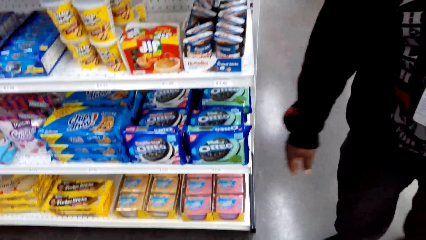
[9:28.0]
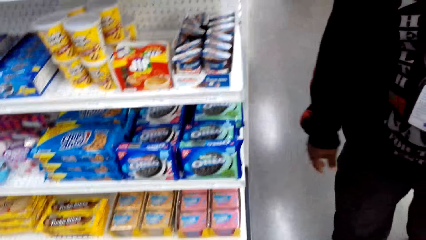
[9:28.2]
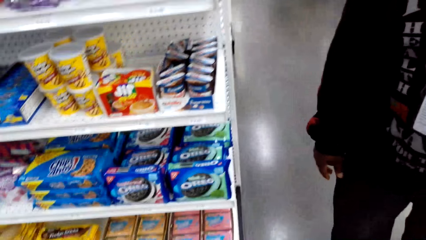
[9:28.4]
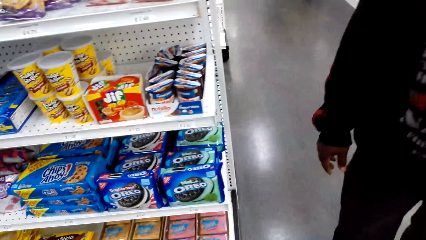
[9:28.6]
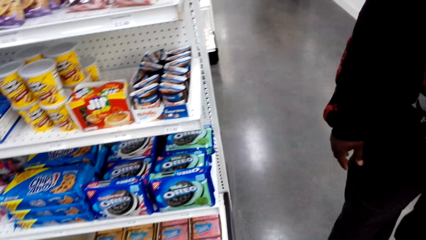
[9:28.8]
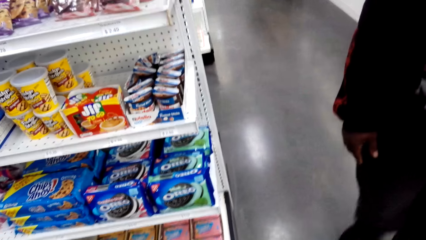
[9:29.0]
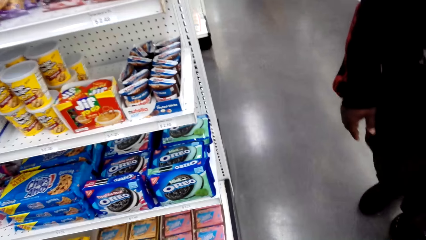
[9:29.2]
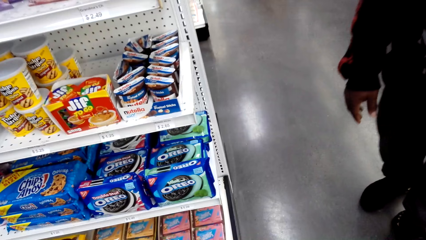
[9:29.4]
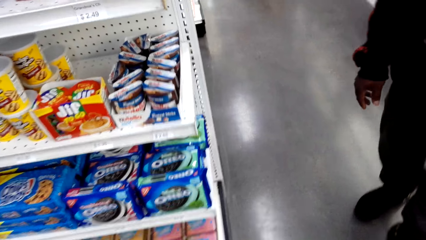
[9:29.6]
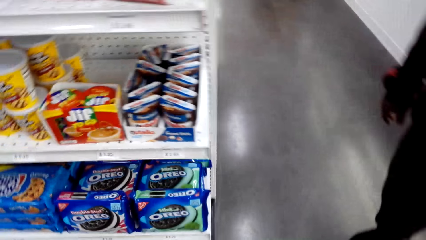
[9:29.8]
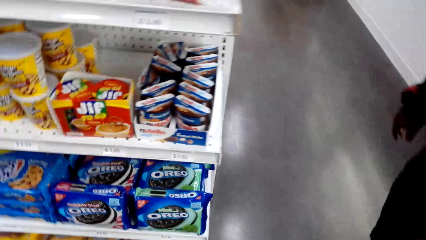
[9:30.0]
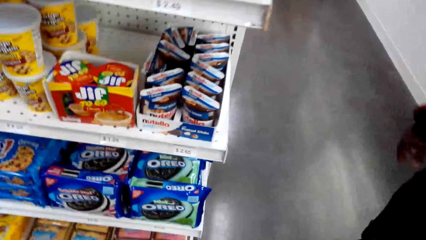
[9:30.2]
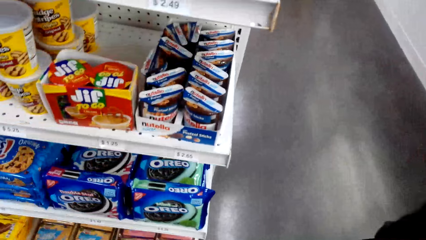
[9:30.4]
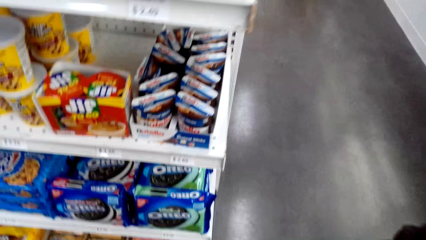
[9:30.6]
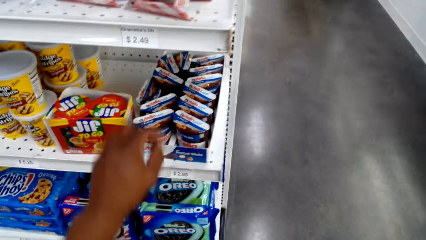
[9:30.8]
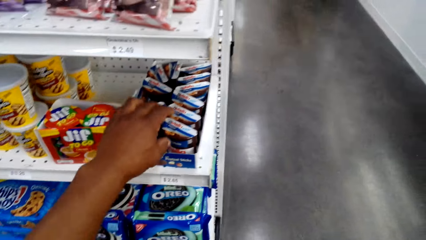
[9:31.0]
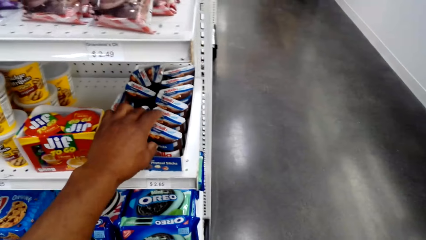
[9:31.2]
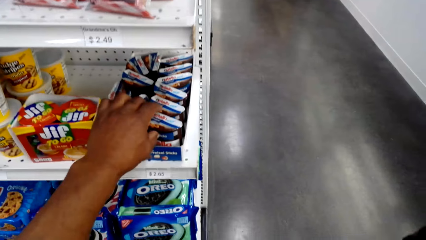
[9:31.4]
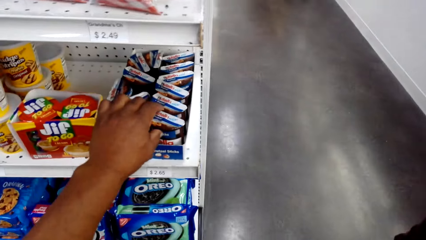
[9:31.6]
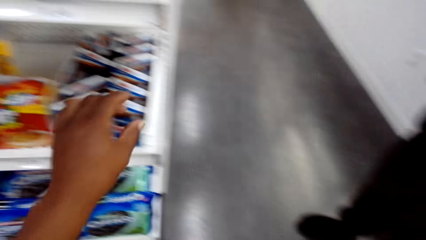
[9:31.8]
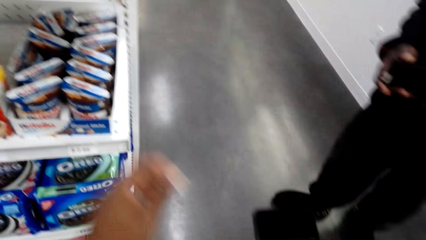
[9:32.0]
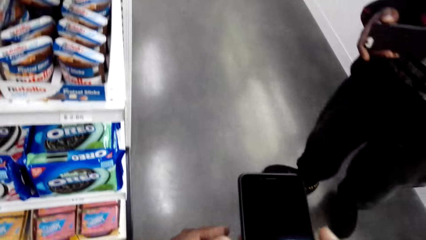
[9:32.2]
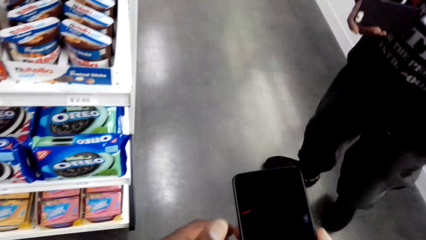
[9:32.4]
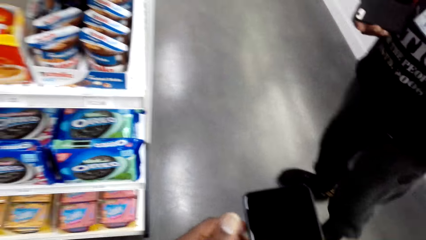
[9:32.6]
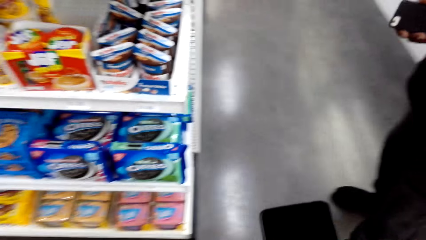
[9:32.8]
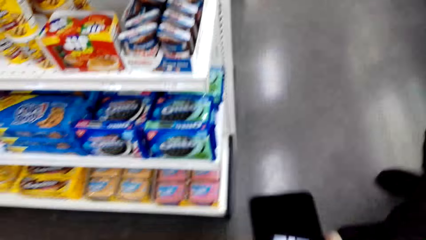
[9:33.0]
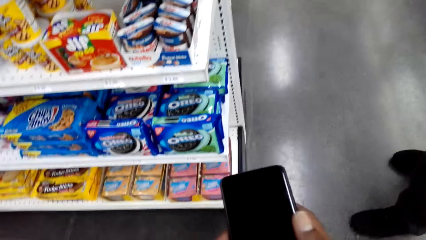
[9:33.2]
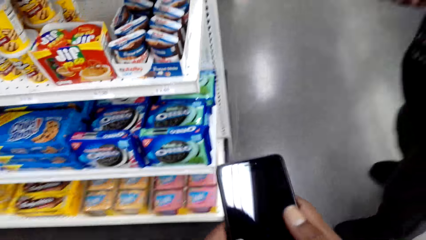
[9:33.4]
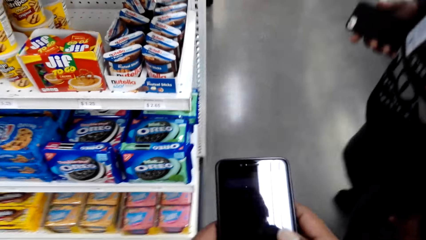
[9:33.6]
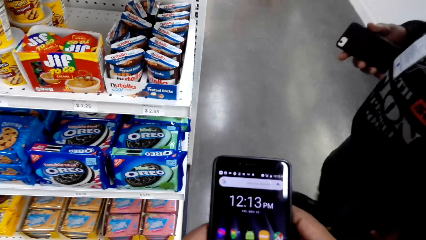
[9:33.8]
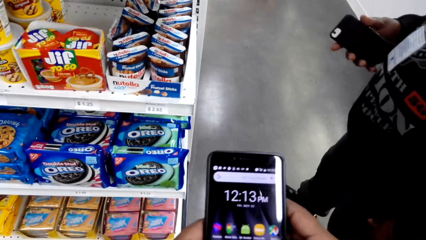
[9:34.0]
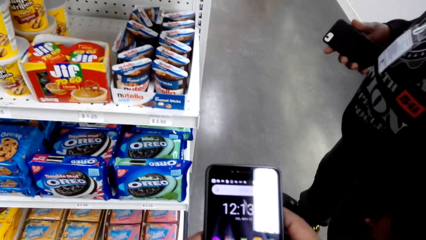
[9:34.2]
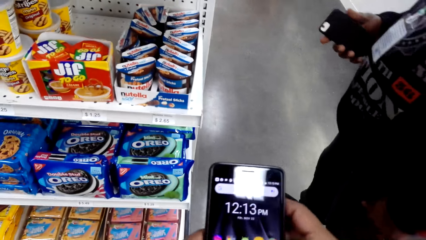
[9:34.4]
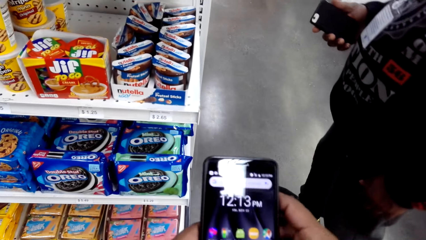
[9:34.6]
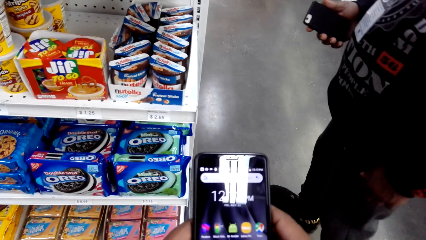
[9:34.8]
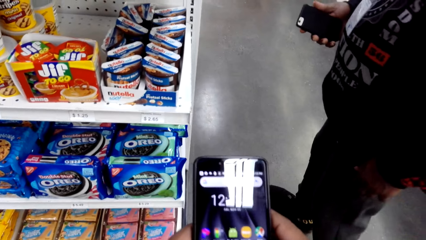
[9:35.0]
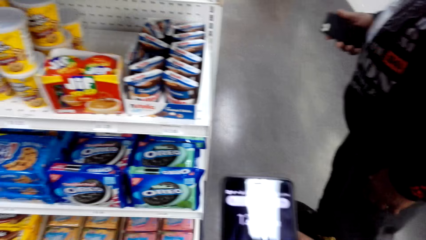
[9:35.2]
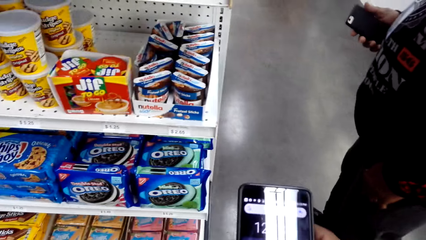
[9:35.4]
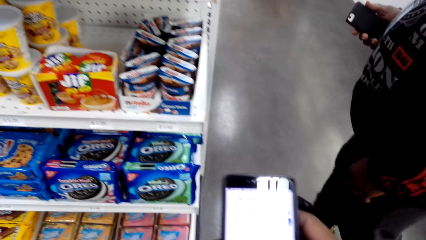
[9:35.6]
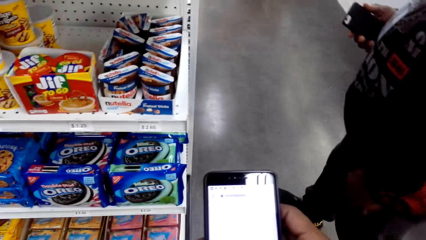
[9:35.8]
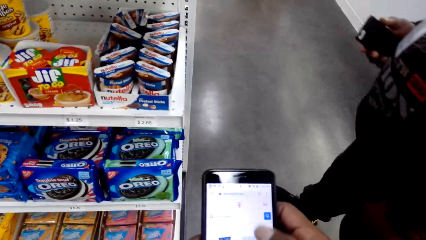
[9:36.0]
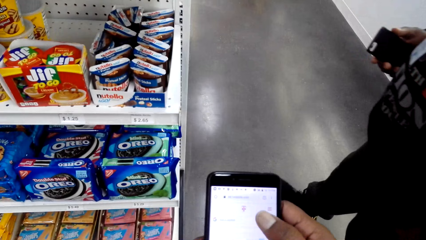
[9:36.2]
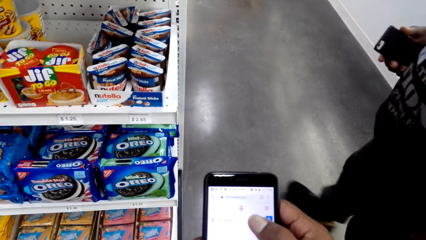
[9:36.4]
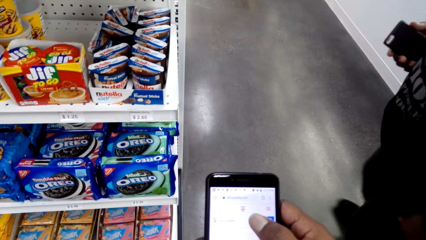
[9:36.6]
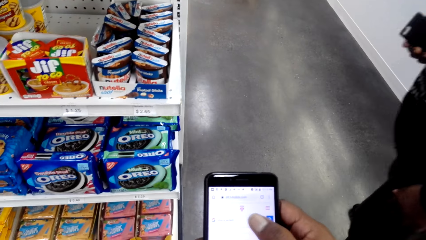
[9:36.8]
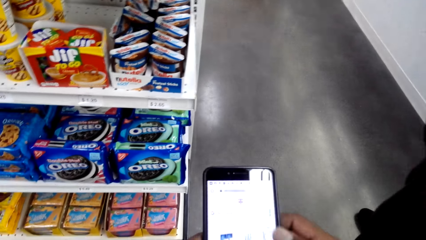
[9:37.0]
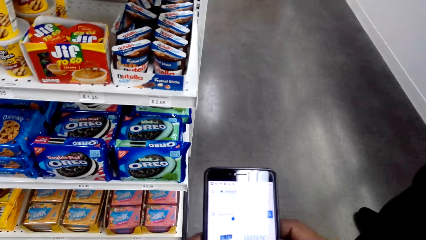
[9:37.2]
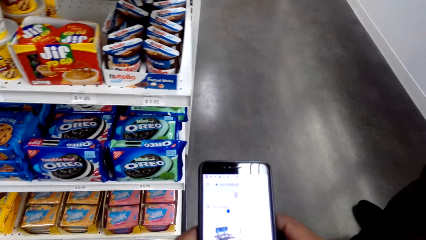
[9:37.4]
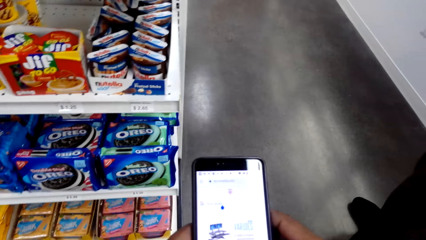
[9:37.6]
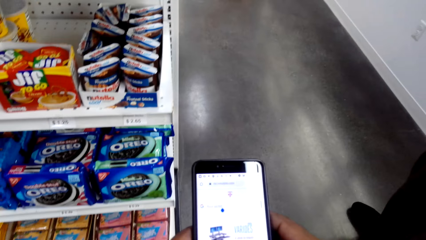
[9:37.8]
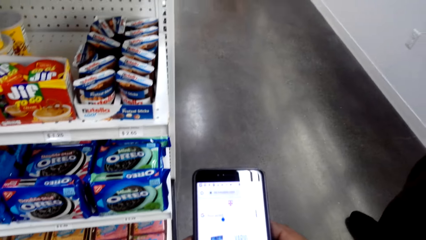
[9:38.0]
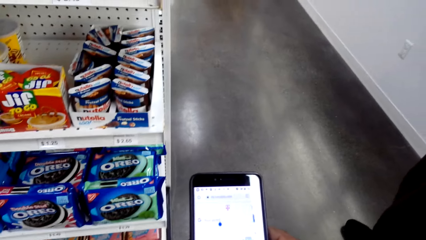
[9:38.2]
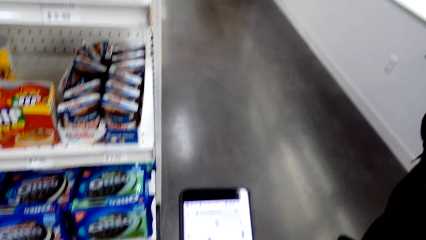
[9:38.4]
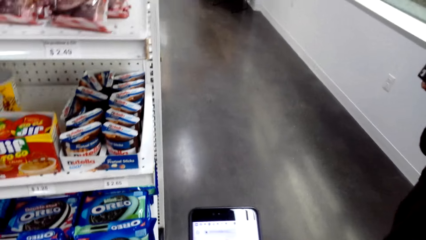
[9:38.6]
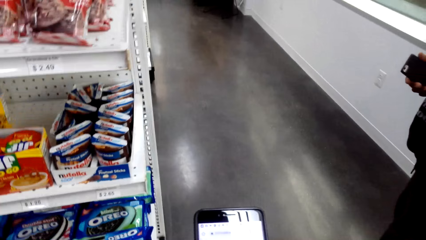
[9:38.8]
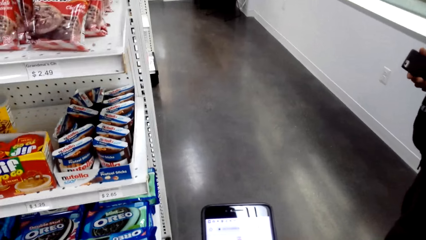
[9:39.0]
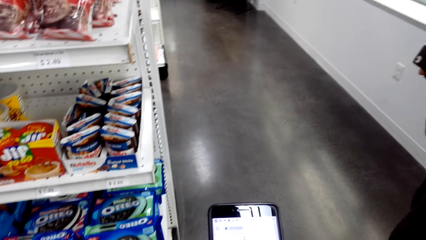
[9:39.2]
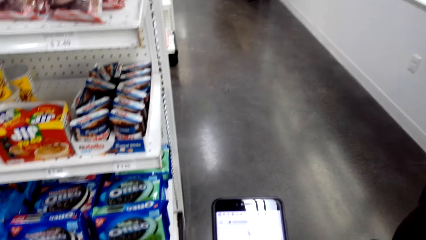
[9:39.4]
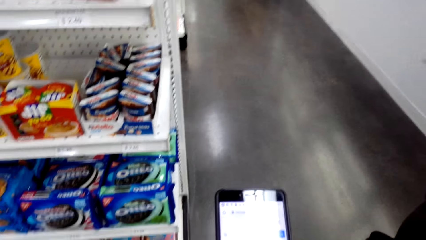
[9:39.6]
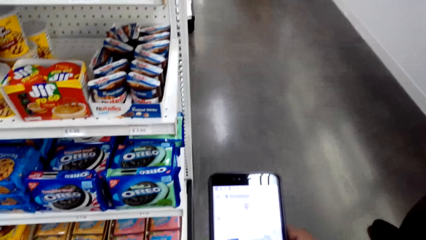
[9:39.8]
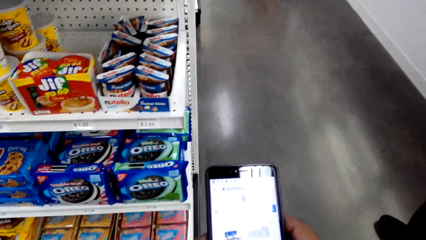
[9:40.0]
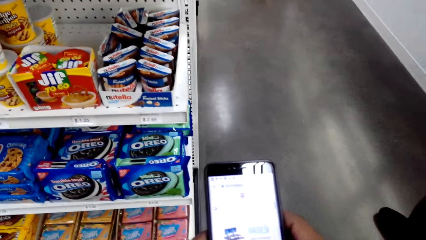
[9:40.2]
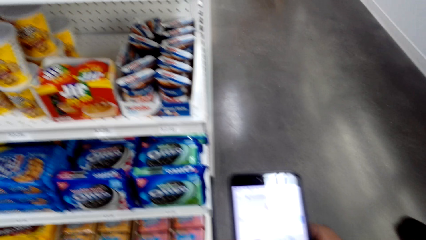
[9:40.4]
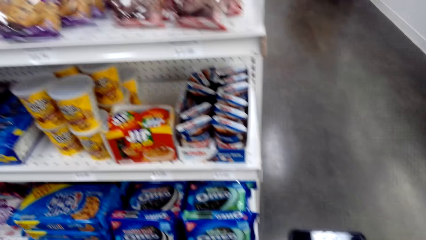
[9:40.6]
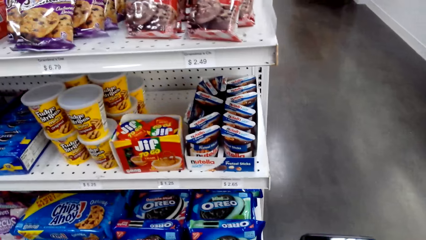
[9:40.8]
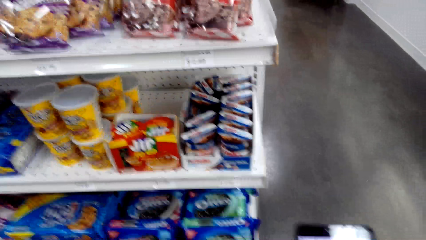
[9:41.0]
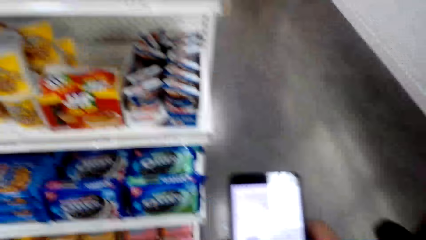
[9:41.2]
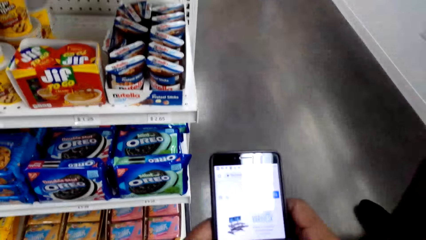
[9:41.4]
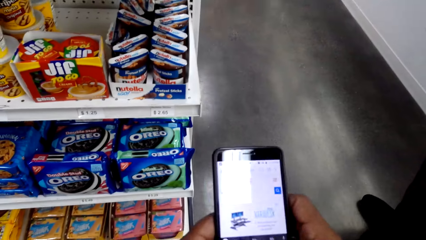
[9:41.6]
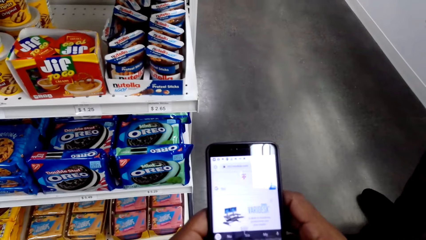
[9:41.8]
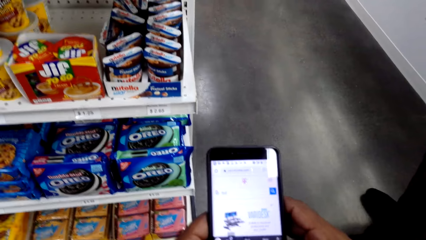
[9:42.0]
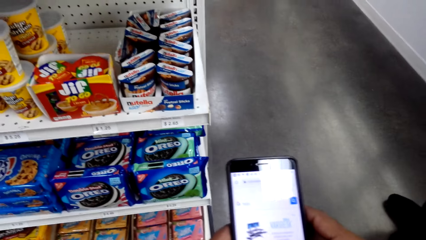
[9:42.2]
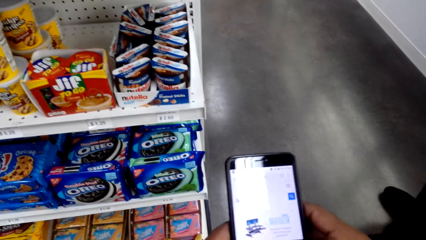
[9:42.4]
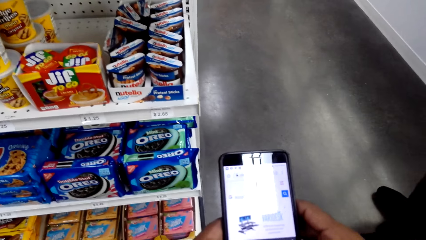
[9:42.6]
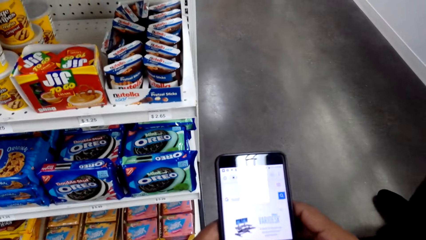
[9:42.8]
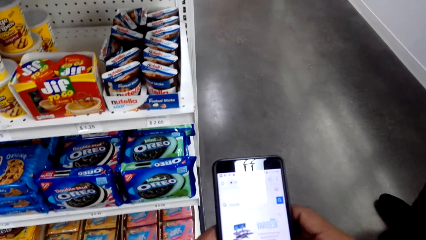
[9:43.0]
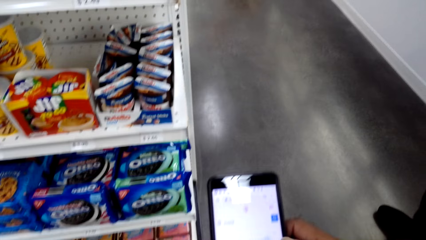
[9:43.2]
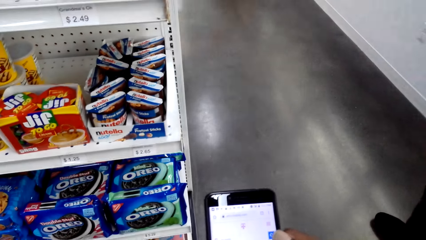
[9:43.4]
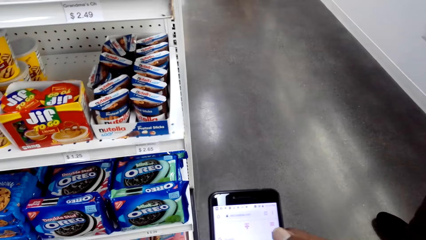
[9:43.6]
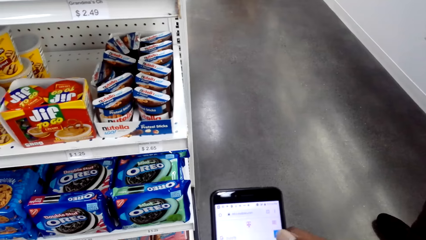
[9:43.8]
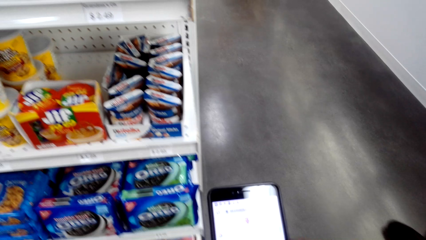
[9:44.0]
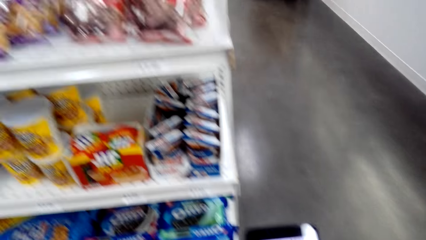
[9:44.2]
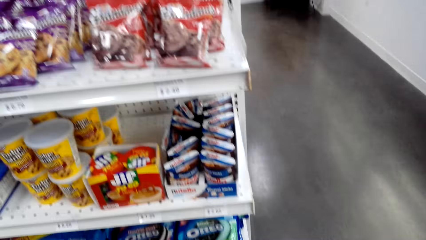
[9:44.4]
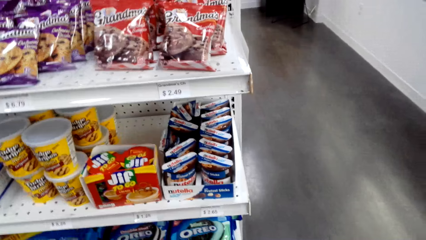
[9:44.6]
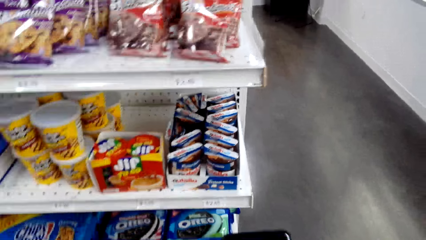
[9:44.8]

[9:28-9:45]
A person walks back in a supermarket. The camera wearer touches a packet of pretzel sticks on a supermarket shelf. He holds a phone and looks at his phone. He operates the phone. The person steps back in the supermarket. The camera wearer operates his phone, moves in the supermarket, looks at his phone, and looks at merchandise on the supermarket shelf. He operates his phone.
